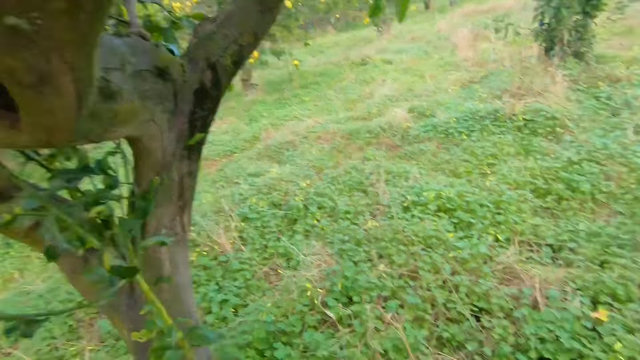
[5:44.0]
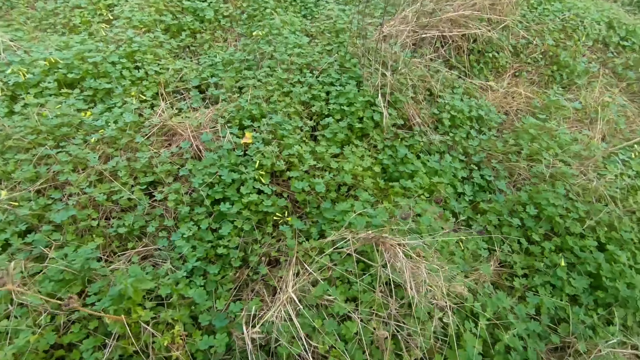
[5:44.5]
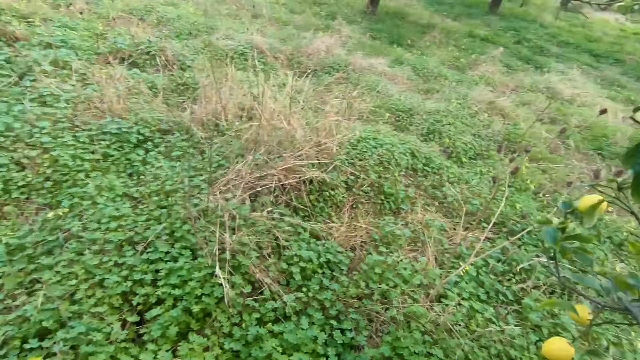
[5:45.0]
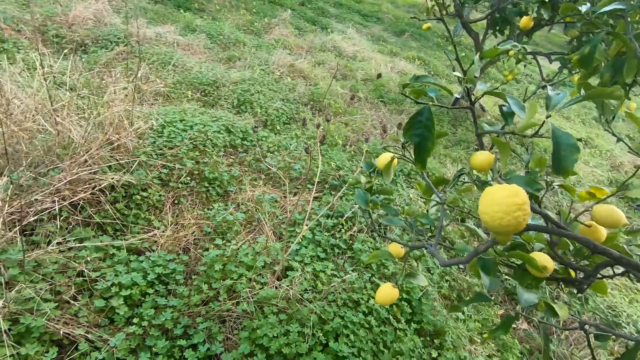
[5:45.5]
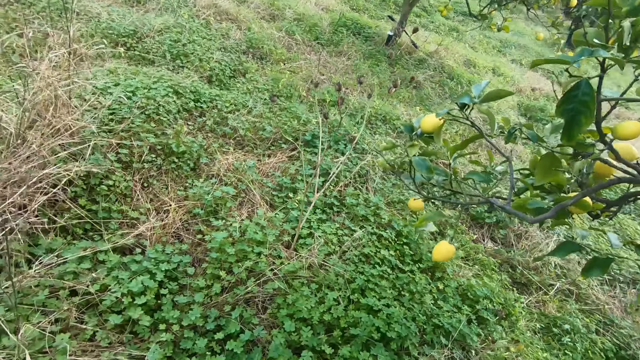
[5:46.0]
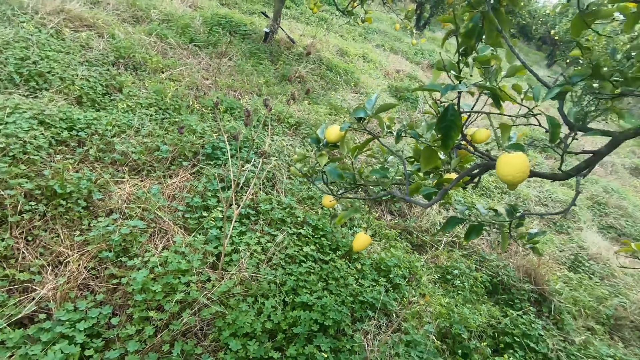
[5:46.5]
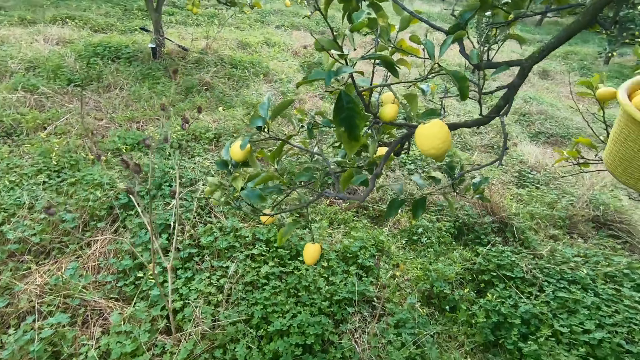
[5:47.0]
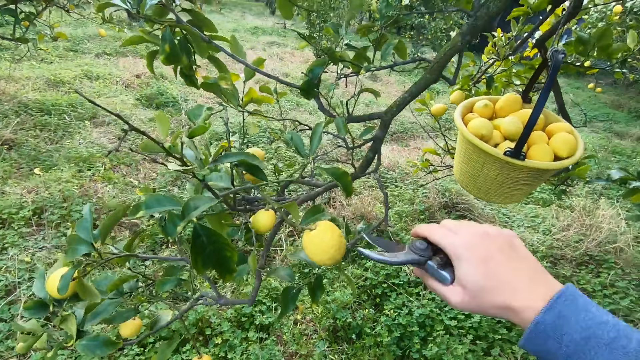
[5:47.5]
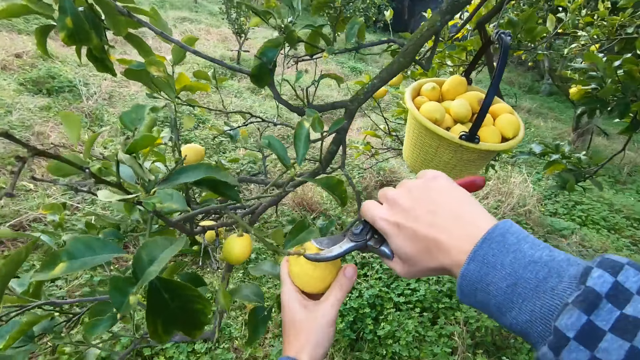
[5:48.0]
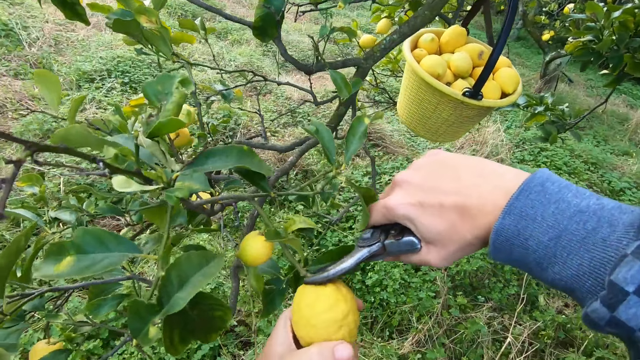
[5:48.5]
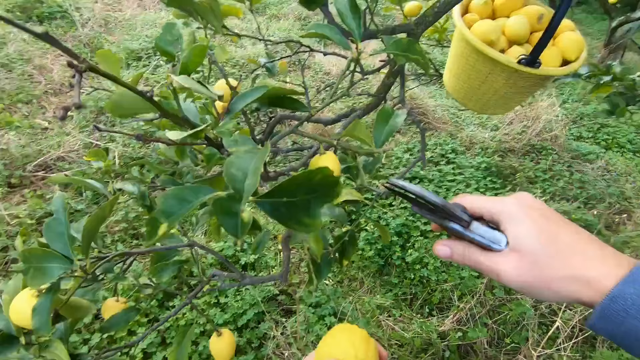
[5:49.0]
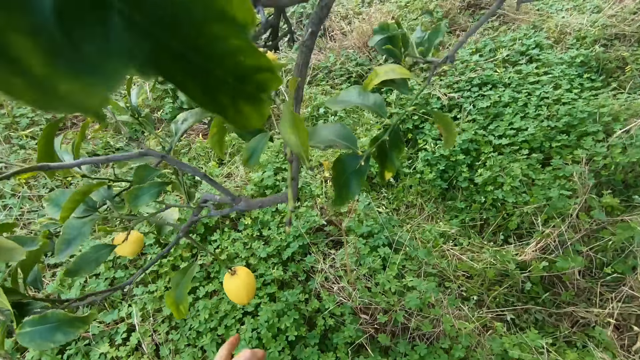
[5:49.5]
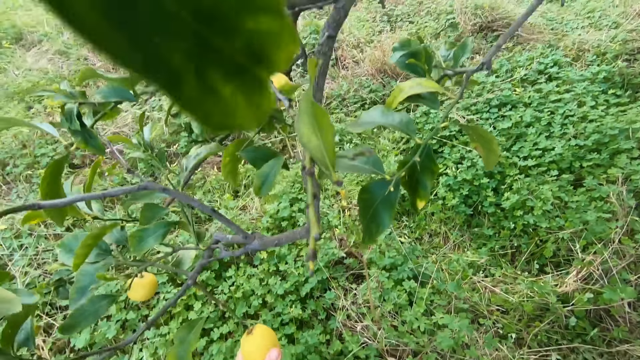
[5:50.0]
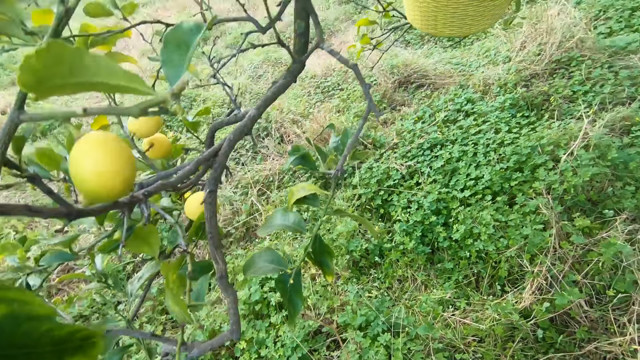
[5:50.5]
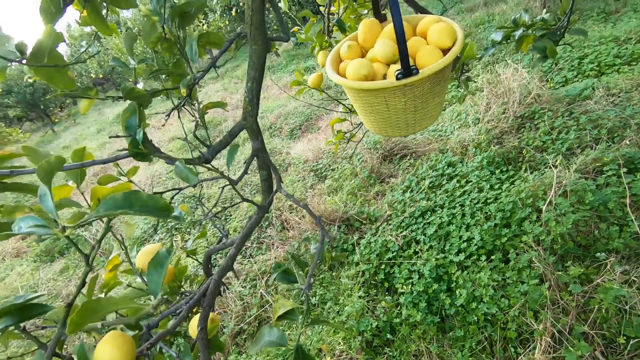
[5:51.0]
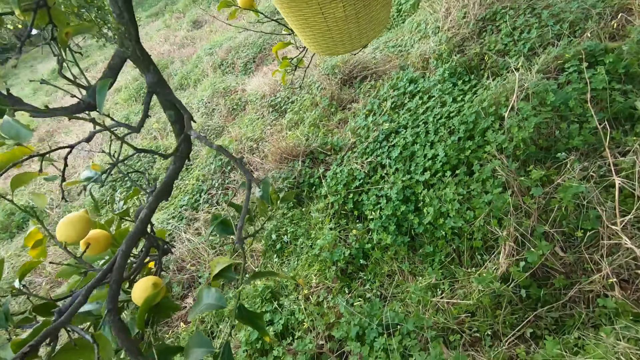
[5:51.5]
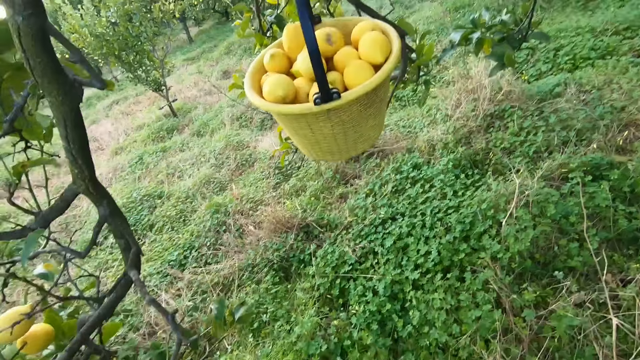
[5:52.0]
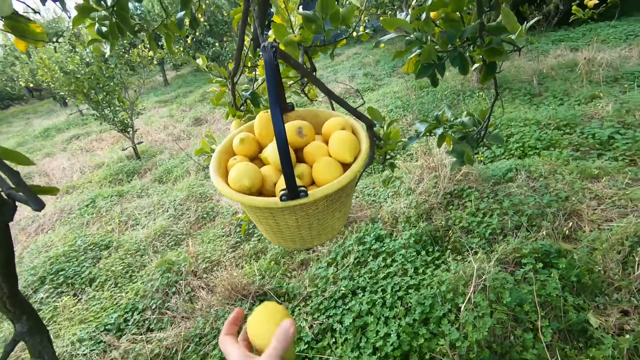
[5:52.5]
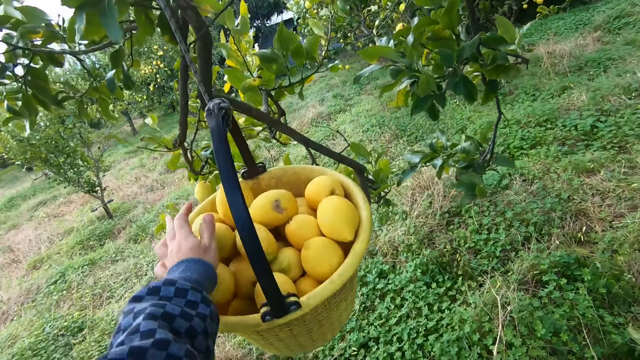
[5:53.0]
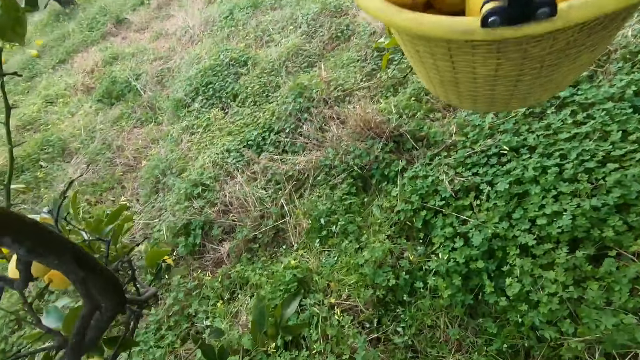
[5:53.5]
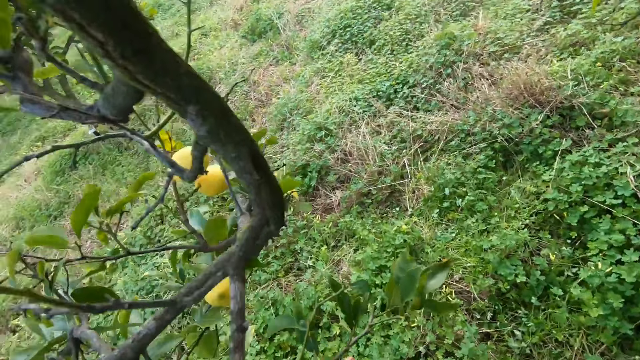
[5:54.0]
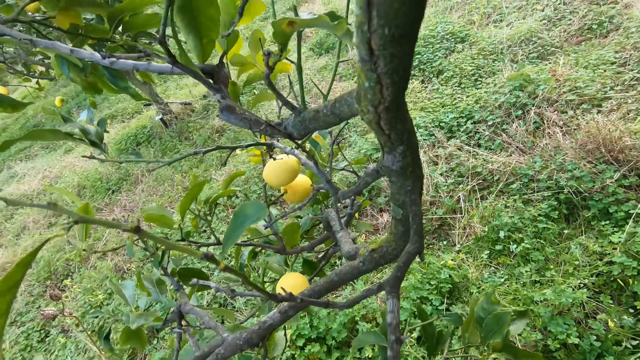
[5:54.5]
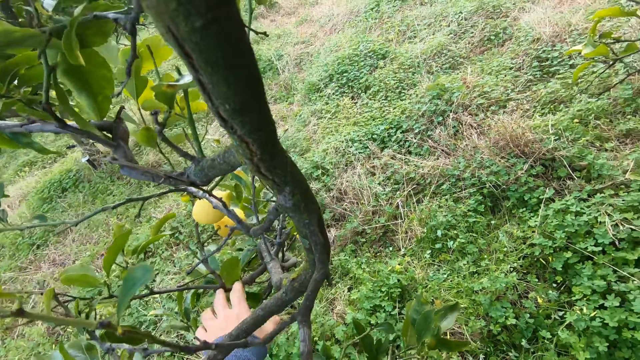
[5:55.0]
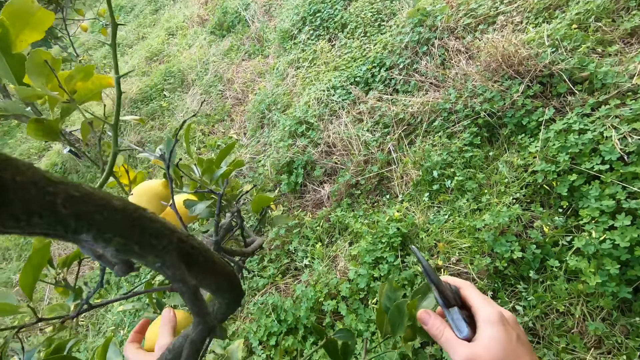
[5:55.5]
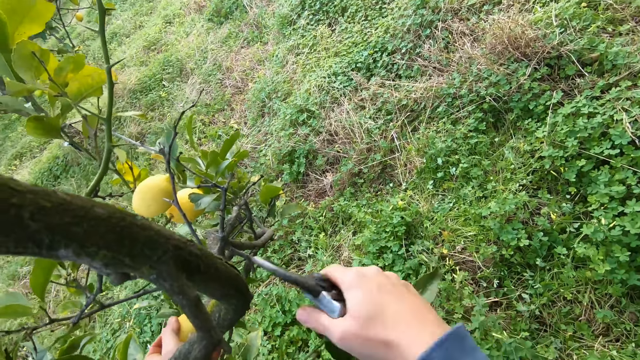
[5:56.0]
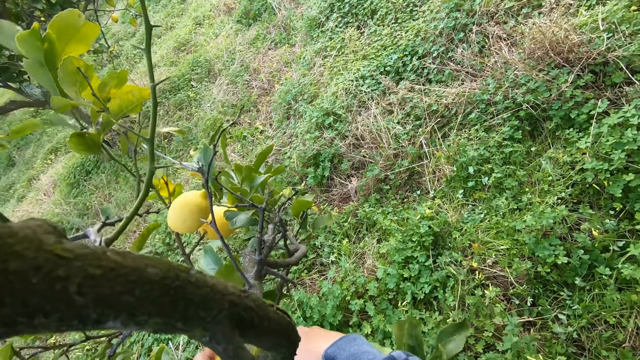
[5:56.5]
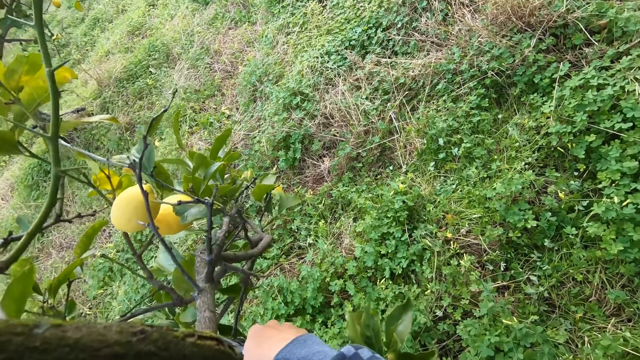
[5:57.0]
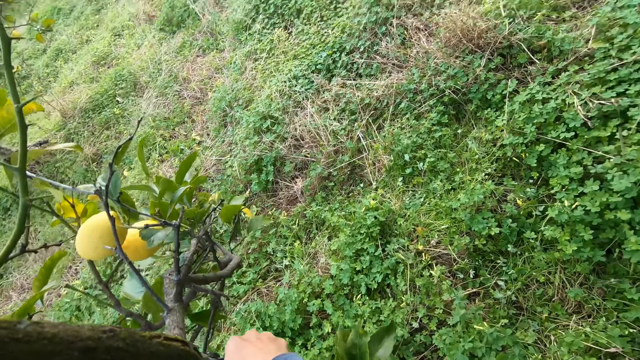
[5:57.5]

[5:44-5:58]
The camera wearer holds a lemon on a tree with his left hand. He cuts the lemon from the tree with the cutter, a pruning shear, in his right hand. He holds another lemon on the tree with his left hand. He looks around the field and walks towards the fruit bucket. He drops the lemon in the bucket with his left hand. He holds a lemon on the tree with his left hand. He cuts the lemon from the tree with the cutter in his right hand.

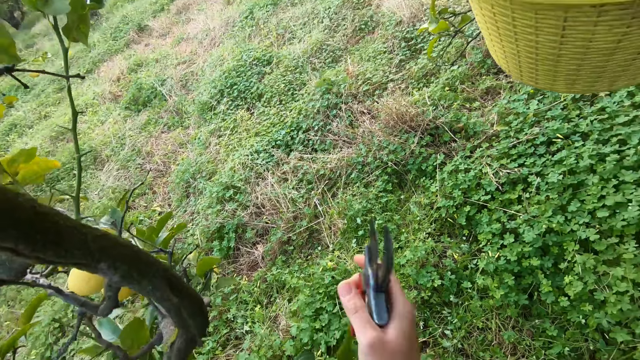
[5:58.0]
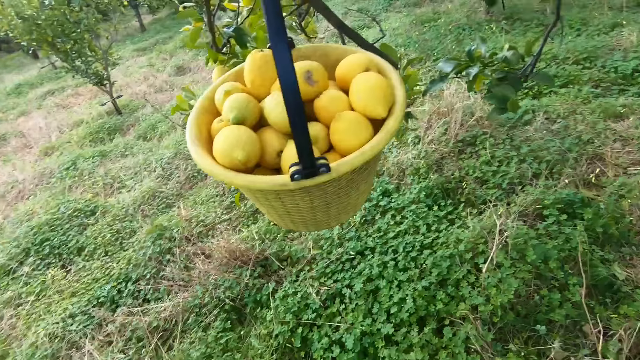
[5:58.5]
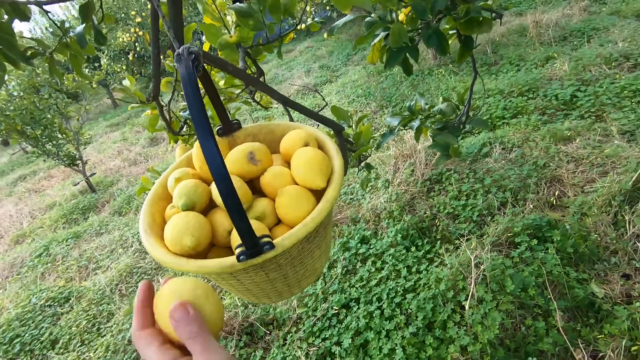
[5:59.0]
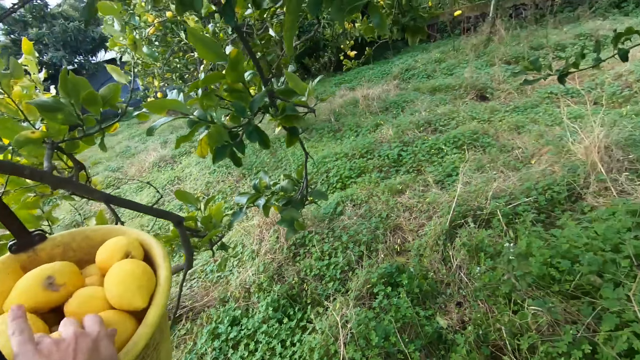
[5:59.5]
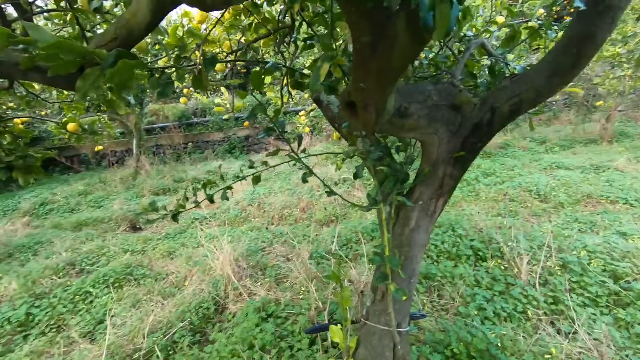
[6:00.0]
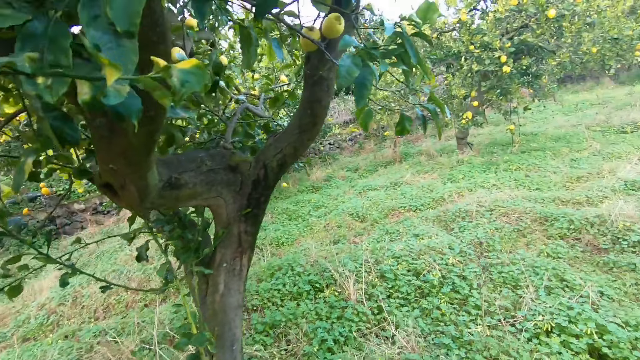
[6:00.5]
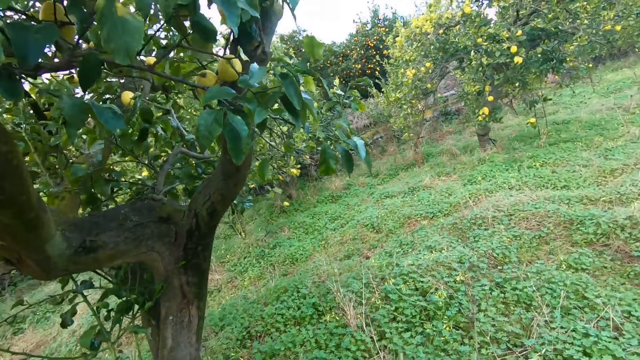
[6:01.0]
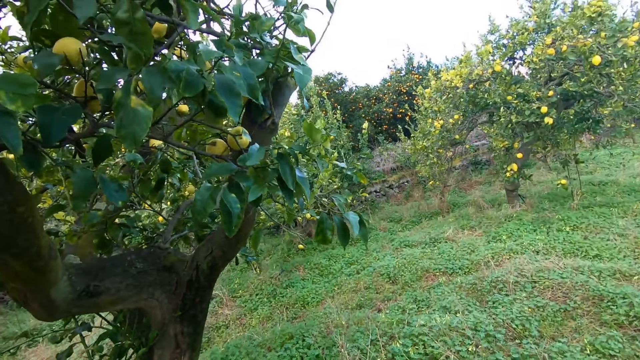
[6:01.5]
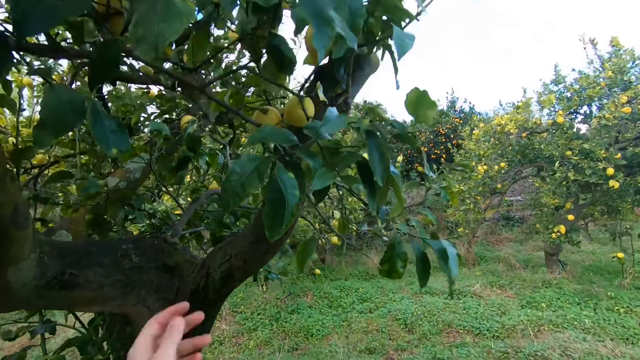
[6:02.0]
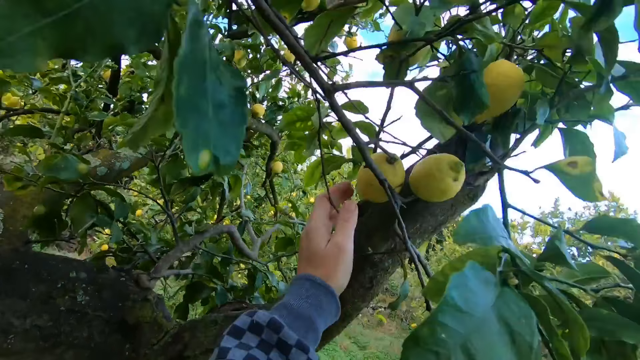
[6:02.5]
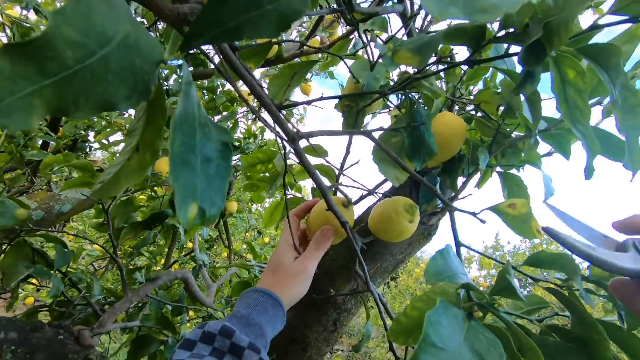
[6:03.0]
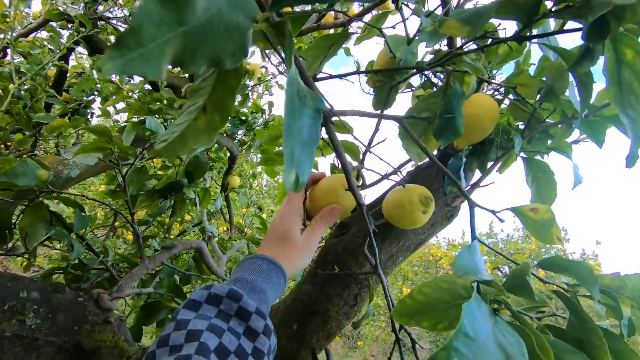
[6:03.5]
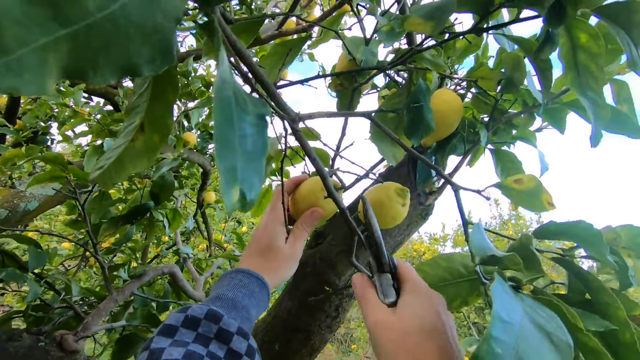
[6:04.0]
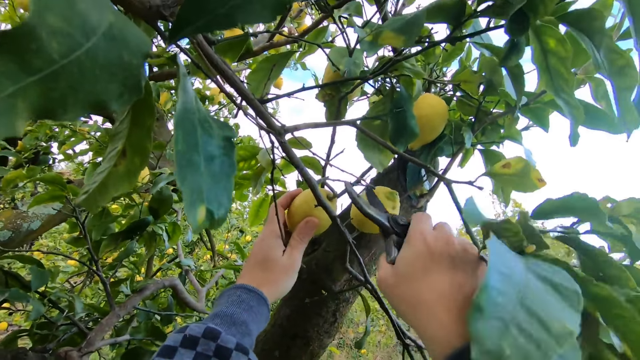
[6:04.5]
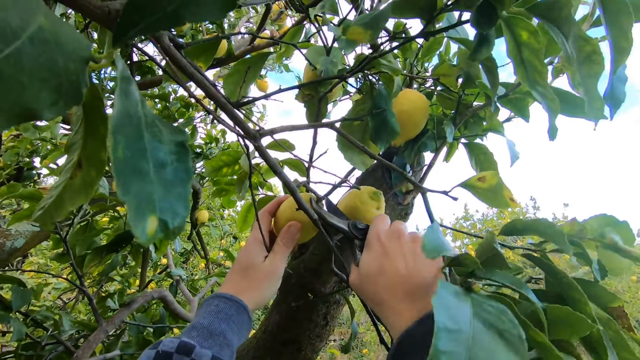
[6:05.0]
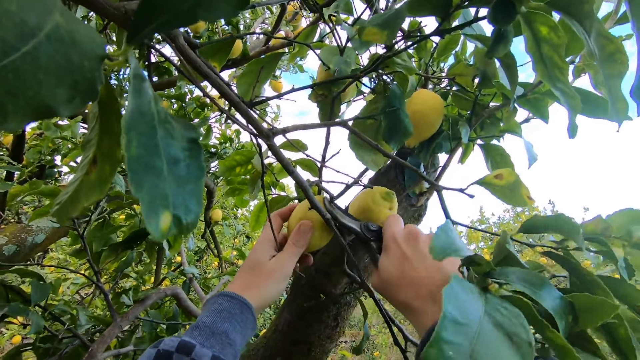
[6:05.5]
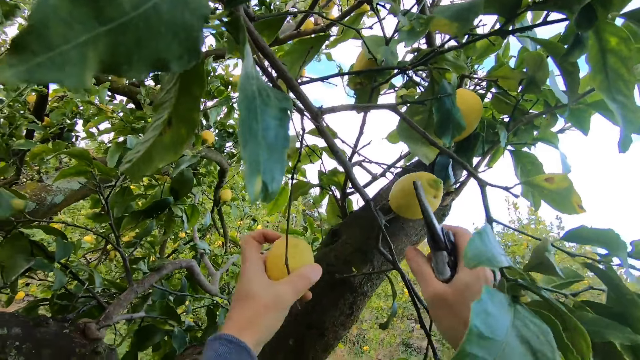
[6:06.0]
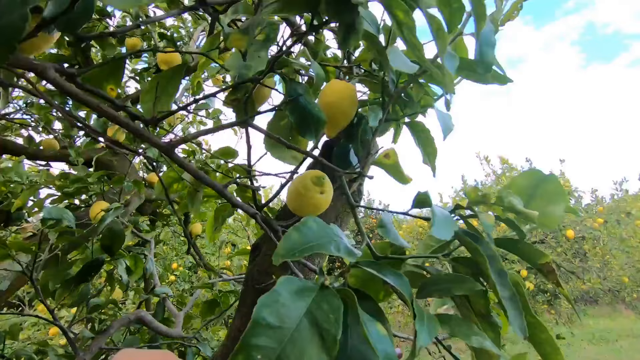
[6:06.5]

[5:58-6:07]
The camera wearer walks towards the fruit bucket. He drops the lemon in the bucket with his left hand. He walks around under the tree. He holds a lemon on the tree with his left hand. He cuts the lemon from the tree with the cutter, a pruning shear, in his right hand.
